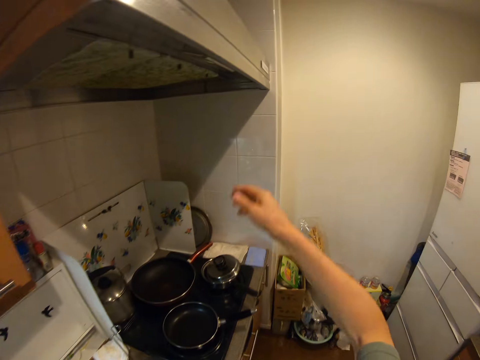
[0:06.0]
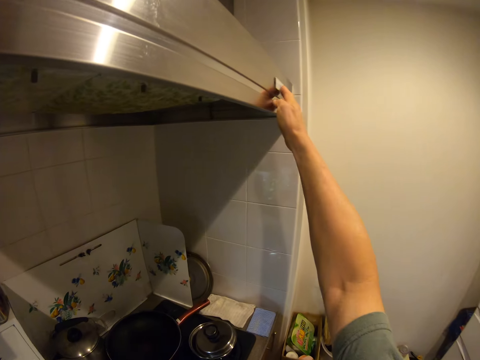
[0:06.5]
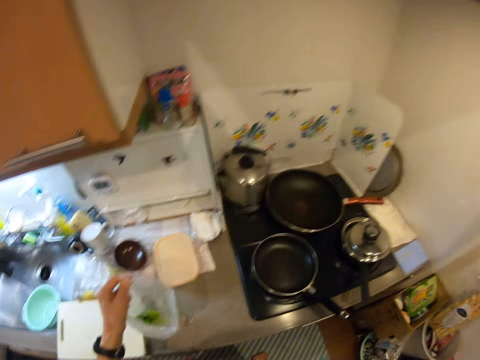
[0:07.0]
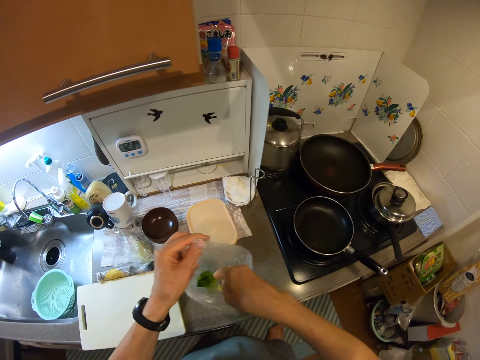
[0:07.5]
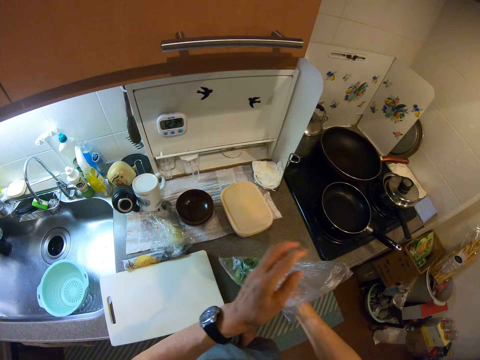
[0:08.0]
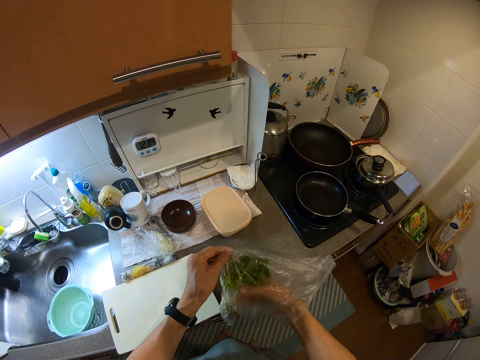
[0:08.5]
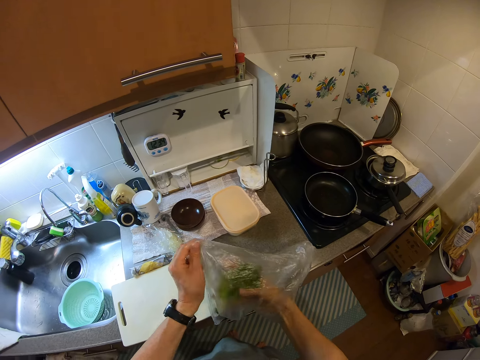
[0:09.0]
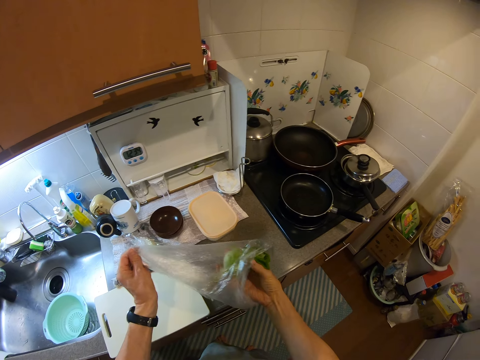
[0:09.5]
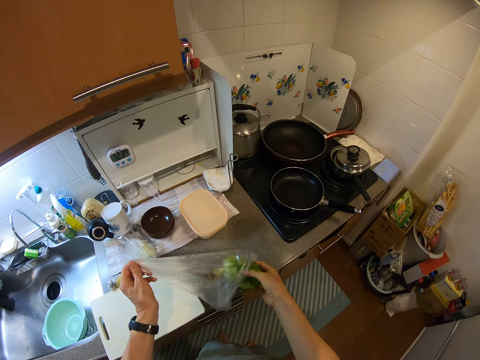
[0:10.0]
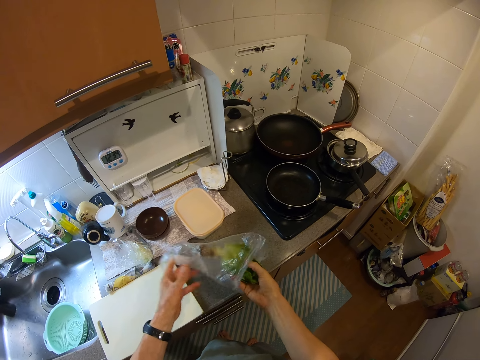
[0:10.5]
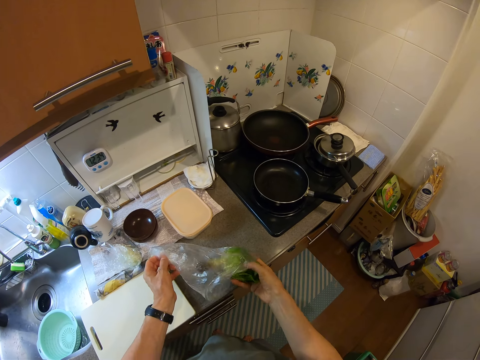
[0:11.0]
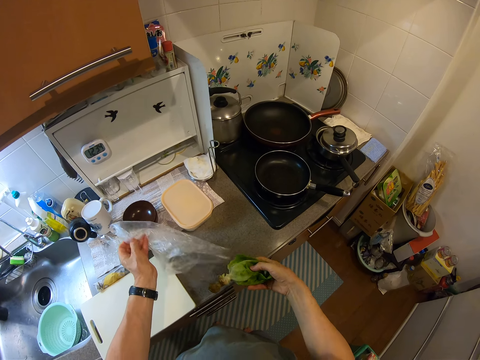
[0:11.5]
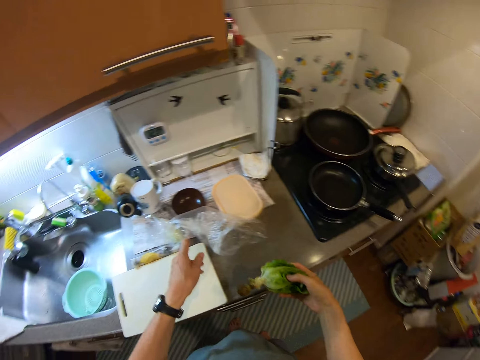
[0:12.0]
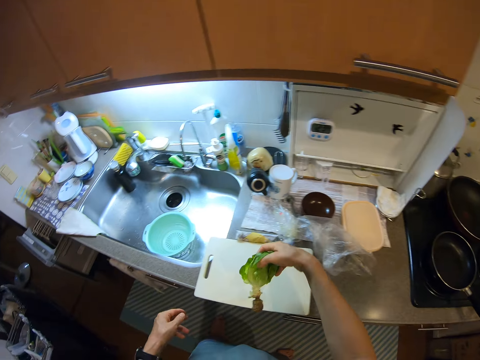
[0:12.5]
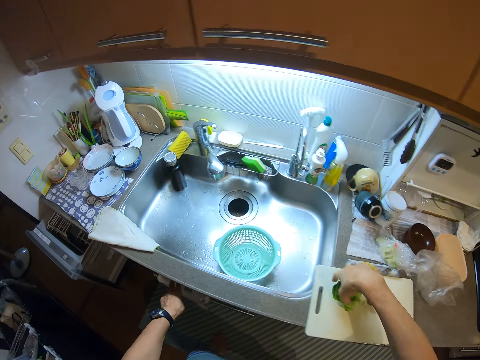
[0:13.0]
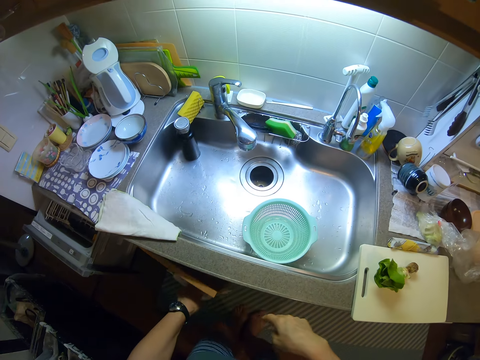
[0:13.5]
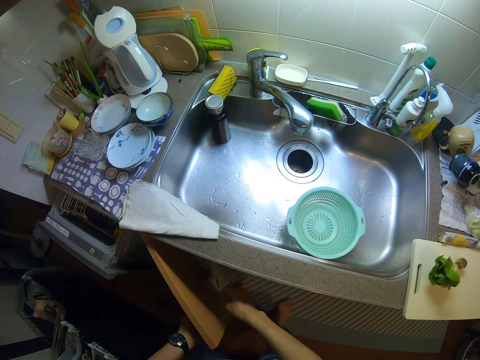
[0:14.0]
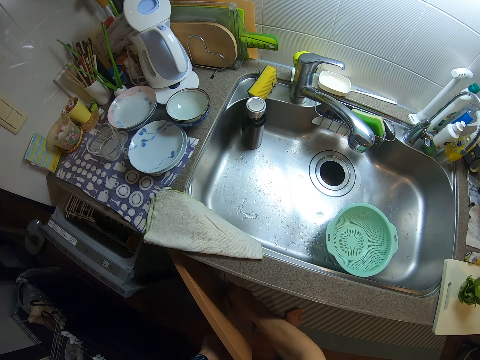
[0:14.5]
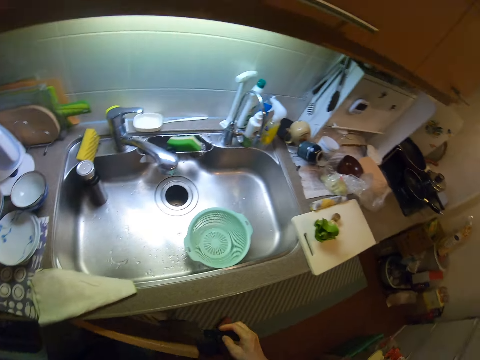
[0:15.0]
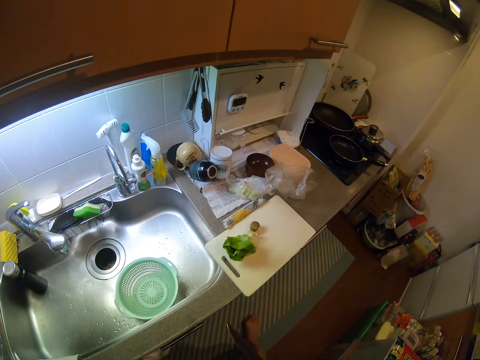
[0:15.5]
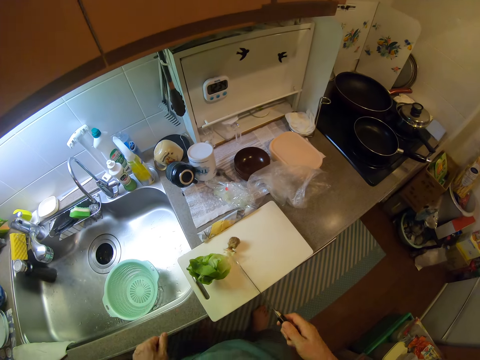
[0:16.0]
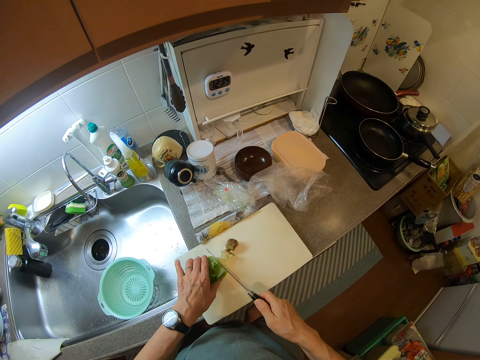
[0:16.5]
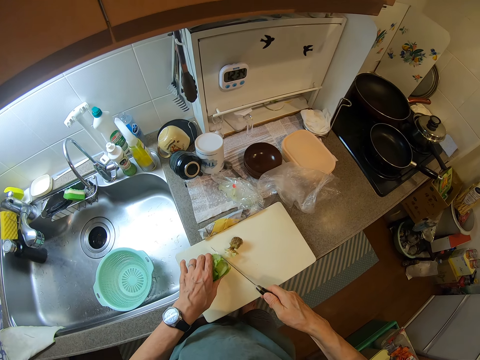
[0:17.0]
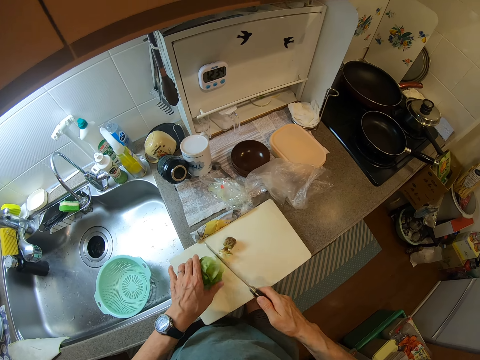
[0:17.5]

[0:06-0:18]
The camera wearer turns on the light. She brings out the vegetable from the nylon. She throws the nylon on the kitchen slab with her left hand. She drops the vegetable on a chopping board on the kitchen slab. She opens the kitchen cabinet. She brings out a knife from the kitchen cabinet with her right hand. She cuts the root of the vegetable with the knife on the chopping board.

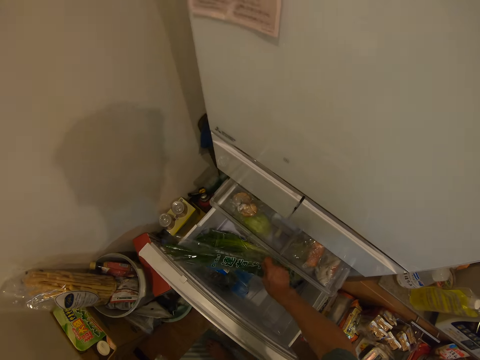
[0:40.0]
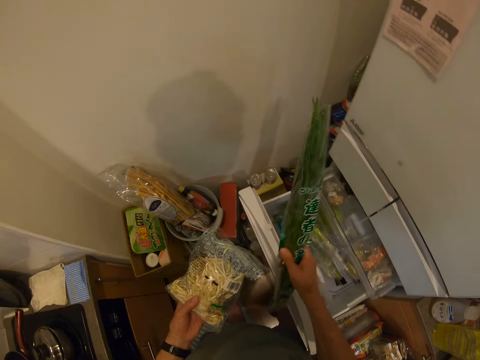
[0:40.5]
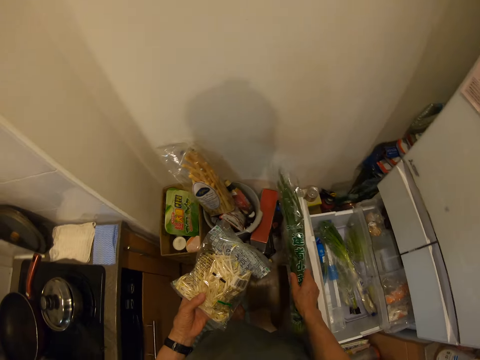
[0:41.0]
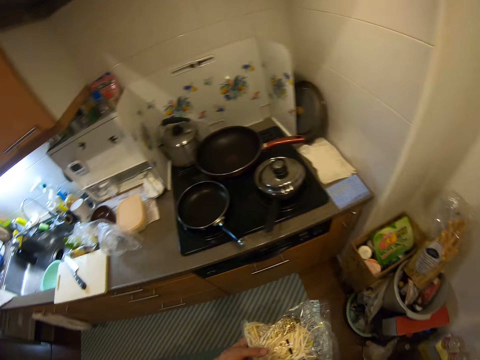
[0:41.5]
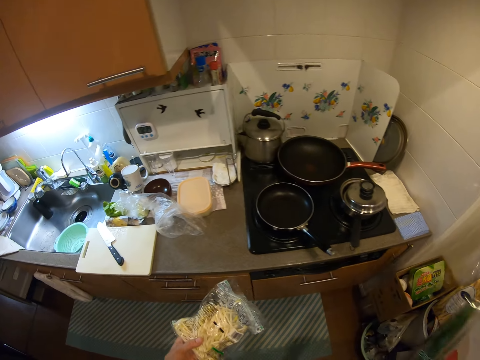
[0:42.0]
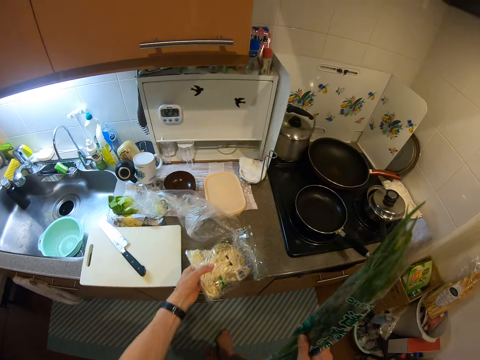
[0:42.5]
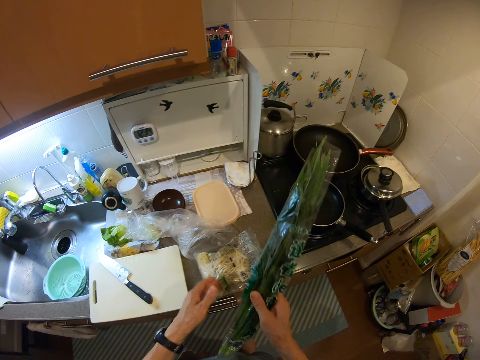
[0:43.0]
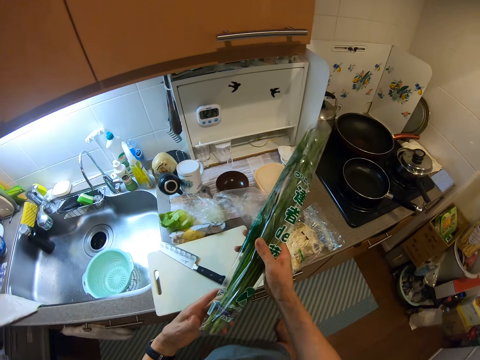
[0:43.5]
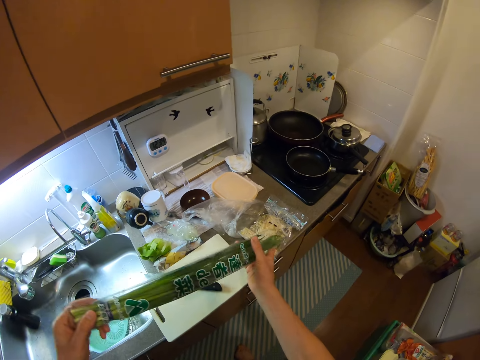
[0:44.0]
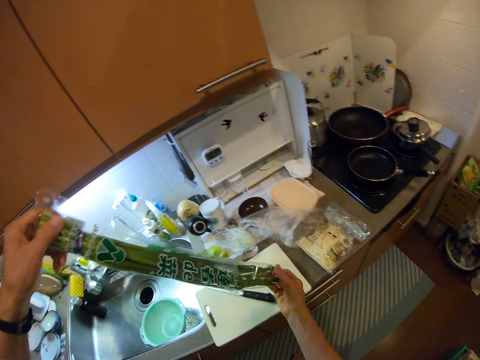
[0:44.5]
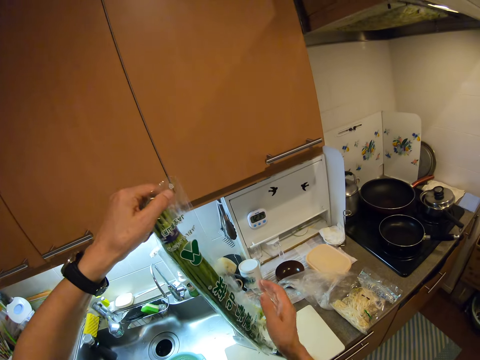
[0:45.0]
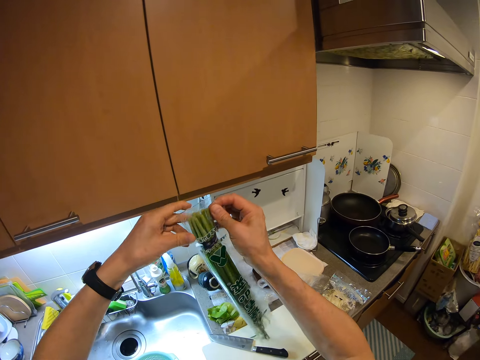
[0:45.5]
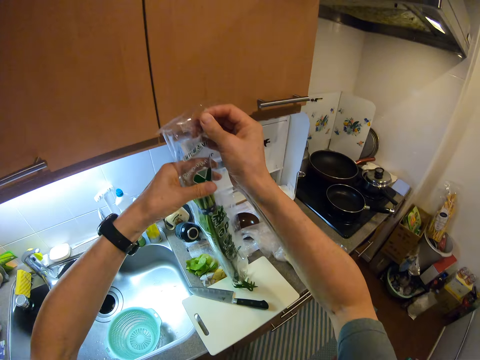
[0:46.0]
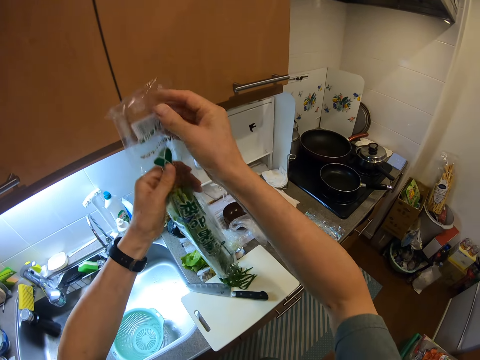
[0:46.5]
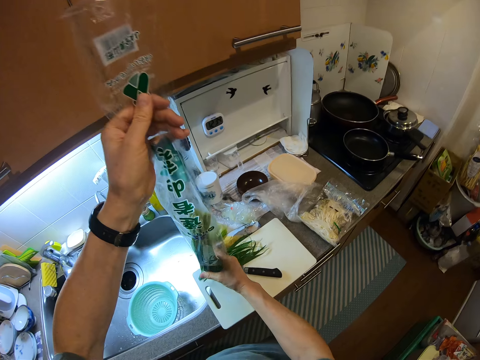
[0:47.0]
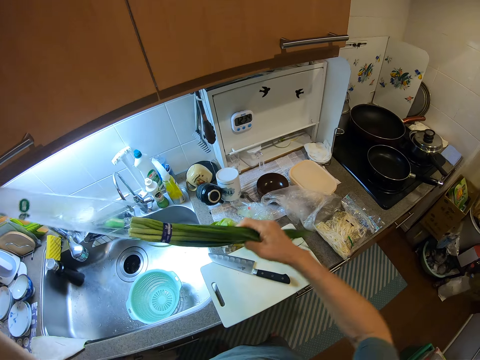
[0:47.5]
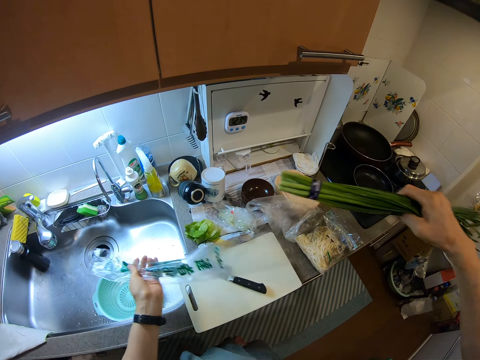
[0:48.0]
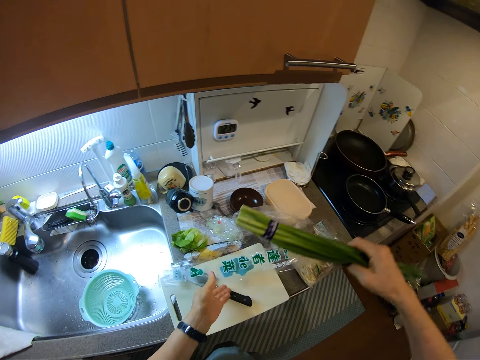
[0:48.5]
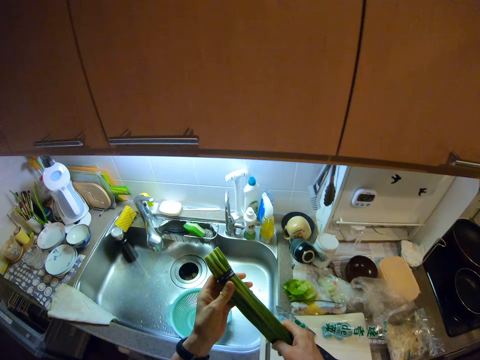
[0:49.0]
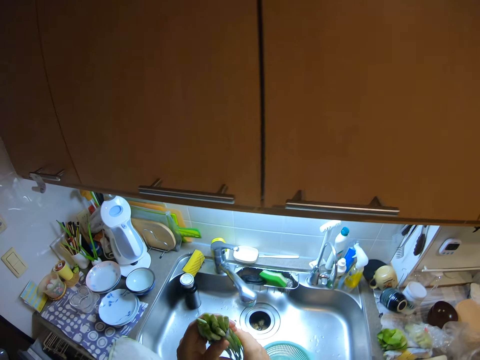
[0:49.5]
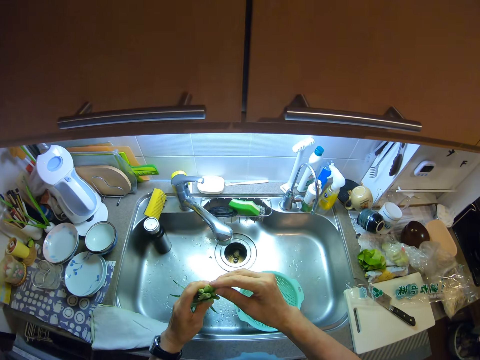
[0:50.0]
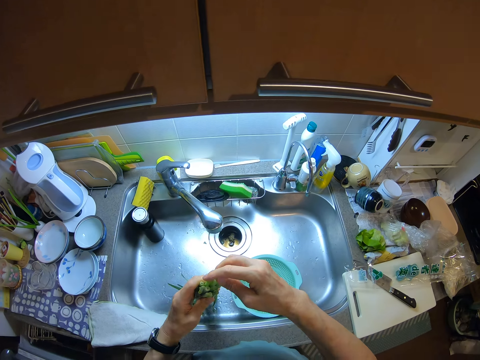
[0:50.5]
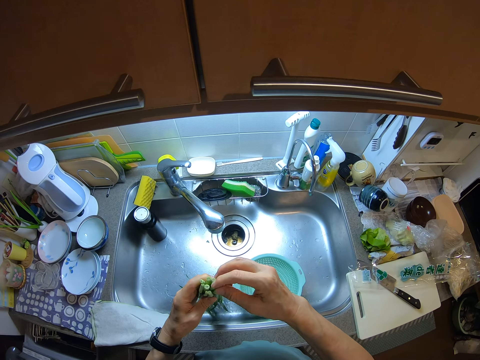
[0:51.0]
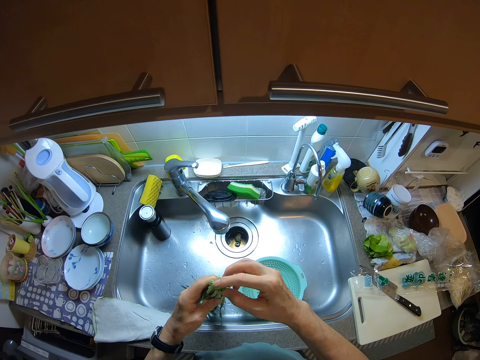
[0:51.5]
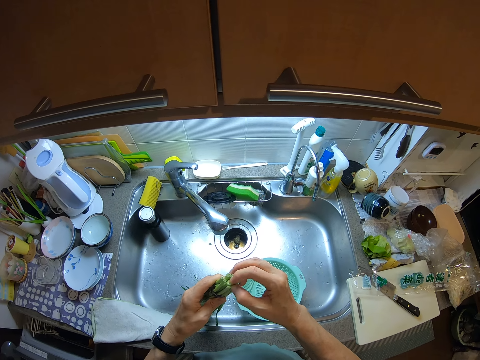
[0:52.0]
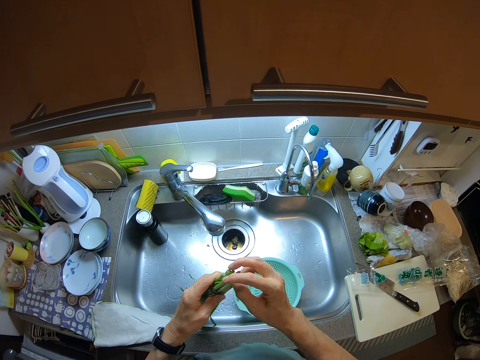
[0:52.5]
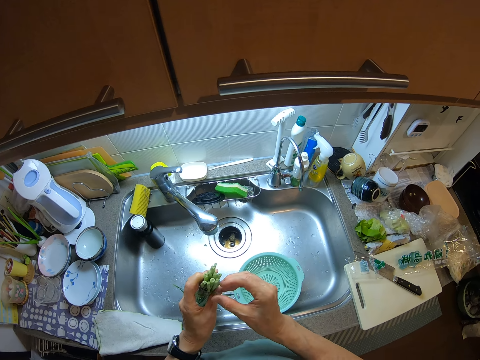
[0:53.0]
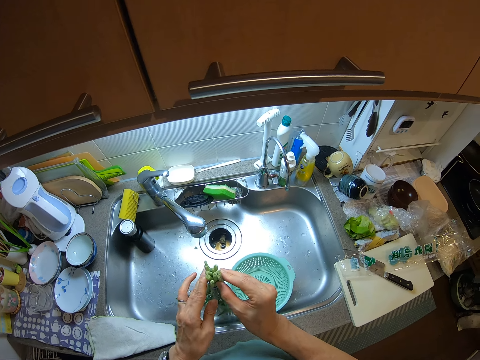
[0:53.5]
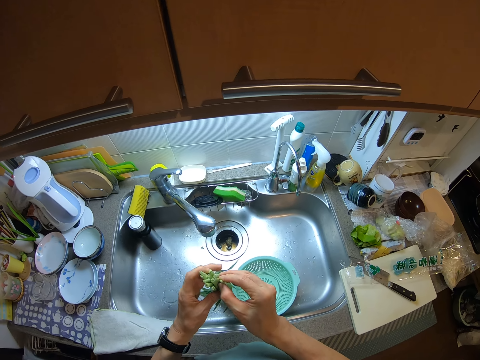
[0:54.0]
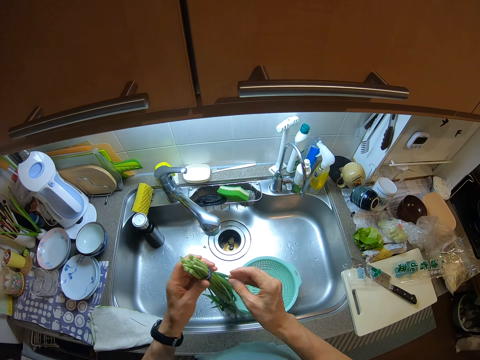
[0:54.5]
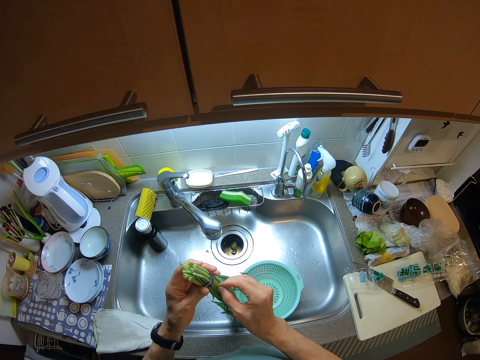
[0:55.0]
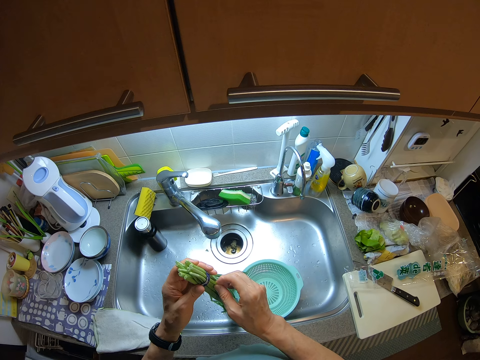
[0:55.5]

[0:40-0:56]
The camera wearer removes a packet of onion. She moves towards the kitchen slab. She drops the pack of pasta on the kitchen slab. She closes the drawer. She removes the spring onions from the pack. She turns the onion. She drops the pack of spring onions on the kitchen slab. She unpacks the onion. She touches the spring onions with her right hand. She counts the onion.
